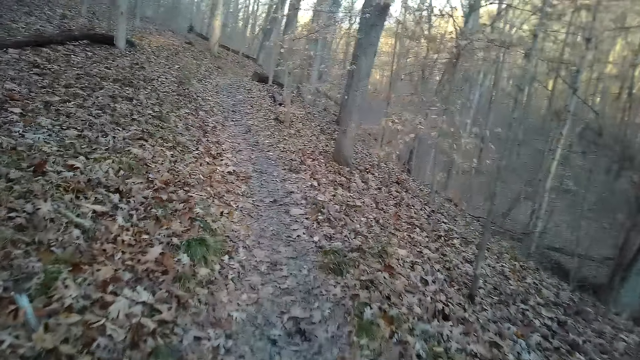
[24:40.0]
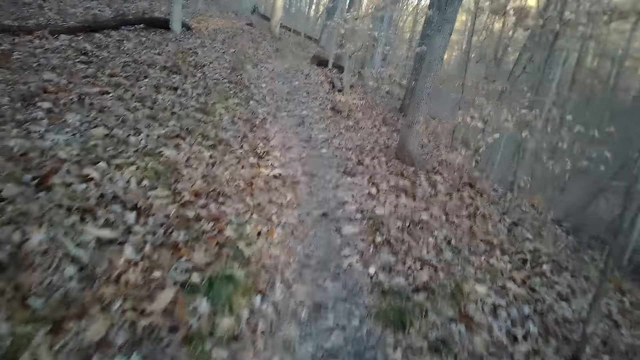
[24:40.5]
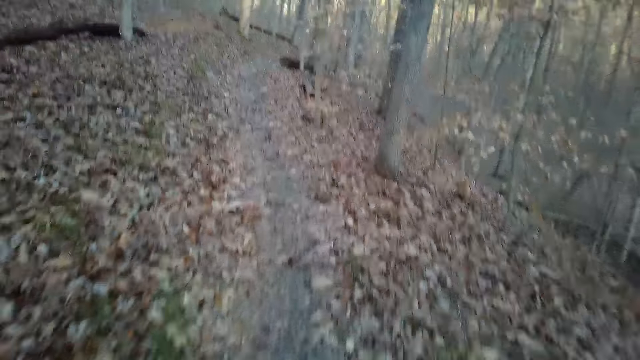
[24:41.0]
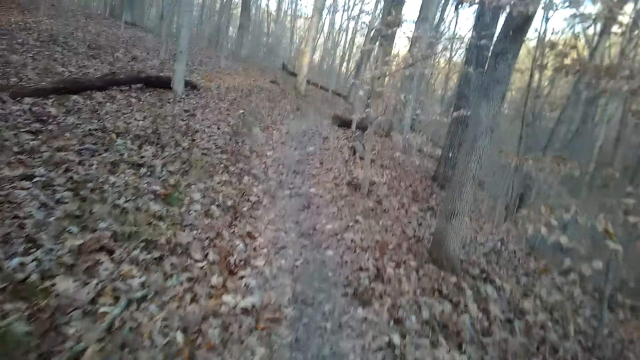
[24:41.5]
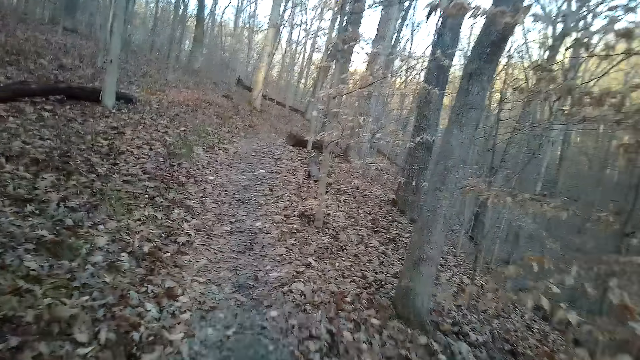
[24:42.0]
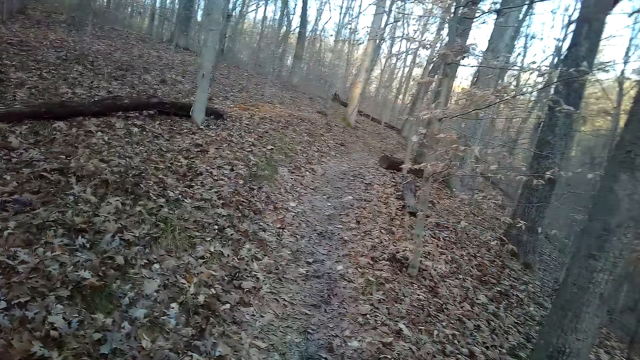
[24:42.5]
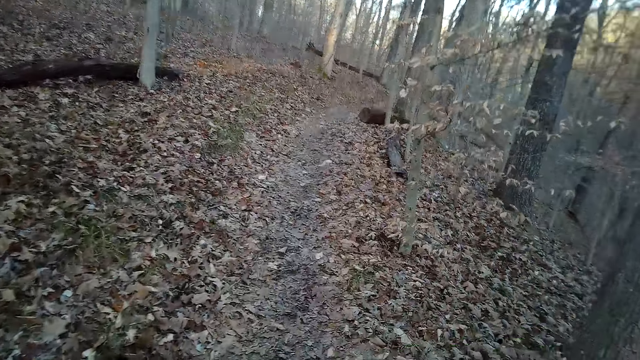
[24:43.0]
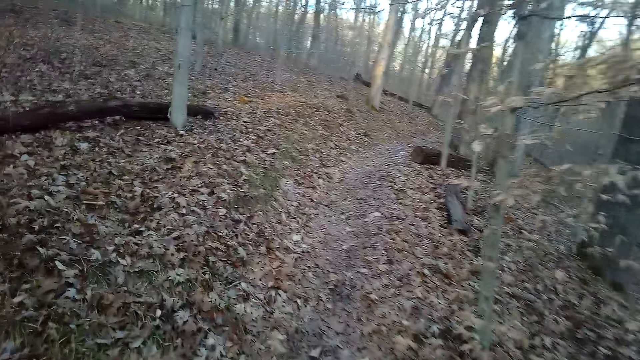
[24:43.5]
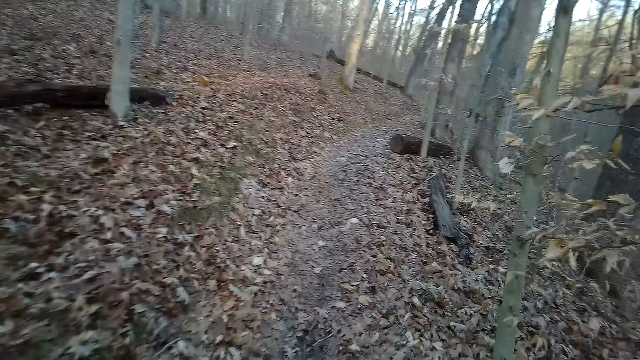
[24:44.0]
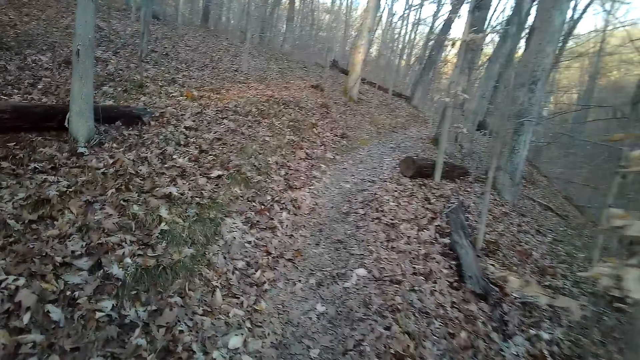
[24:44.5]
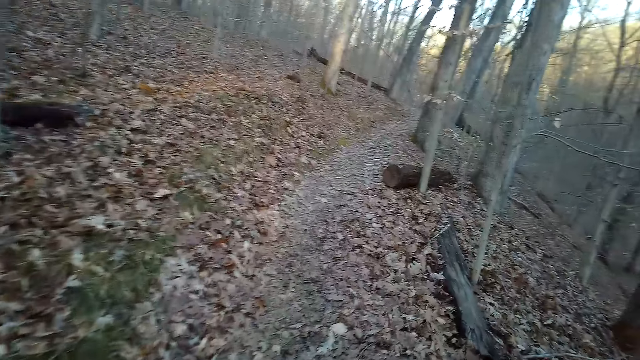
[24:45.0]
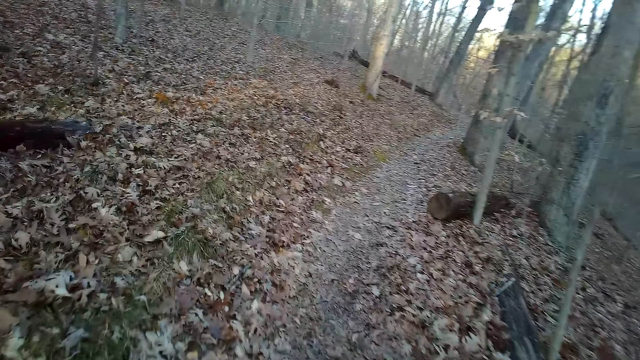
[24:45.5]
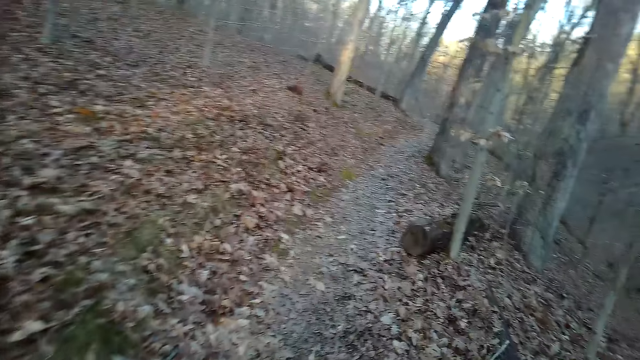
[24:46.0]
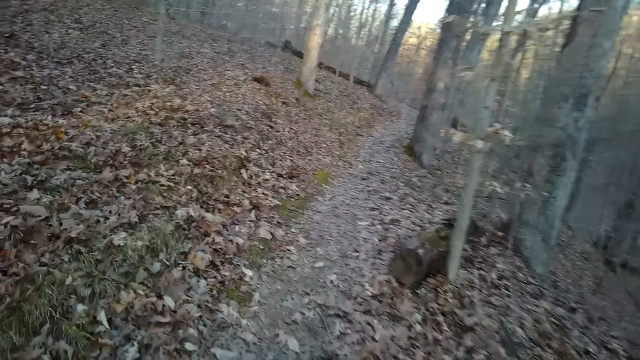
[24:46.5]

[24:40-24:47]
The camera wearer coughs.

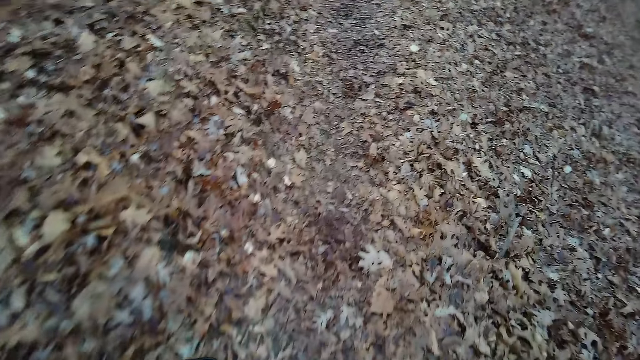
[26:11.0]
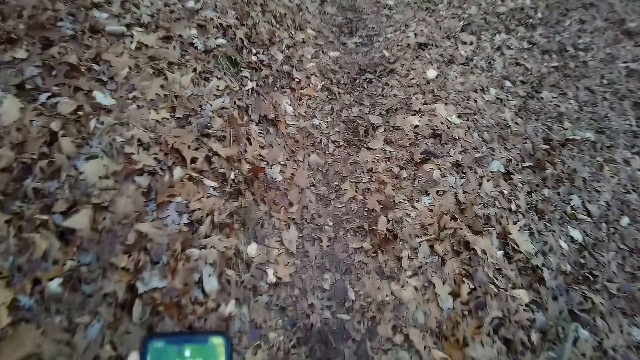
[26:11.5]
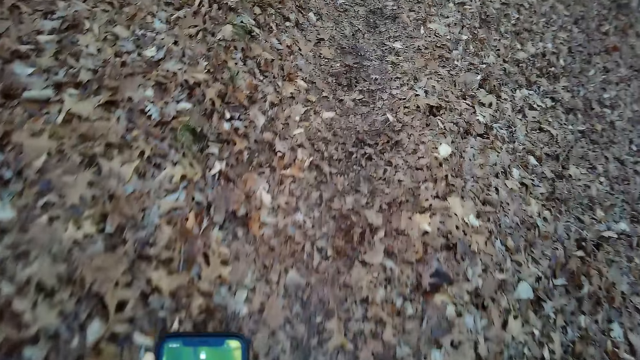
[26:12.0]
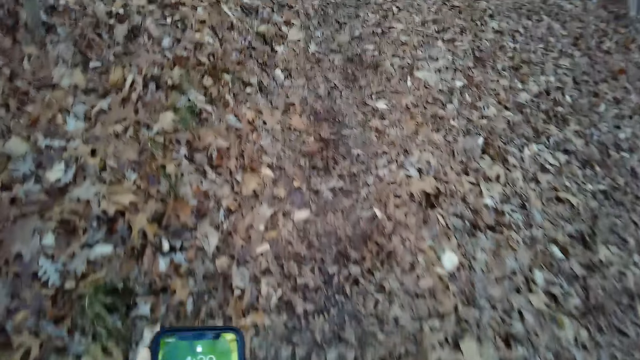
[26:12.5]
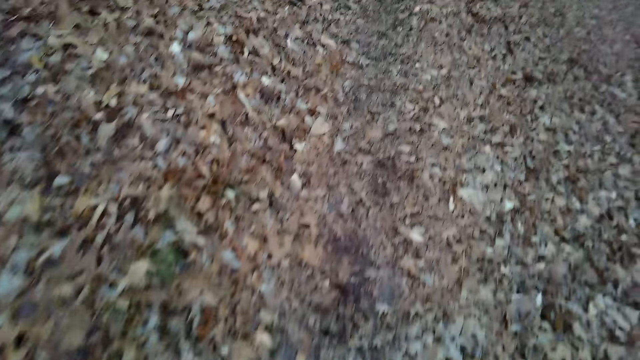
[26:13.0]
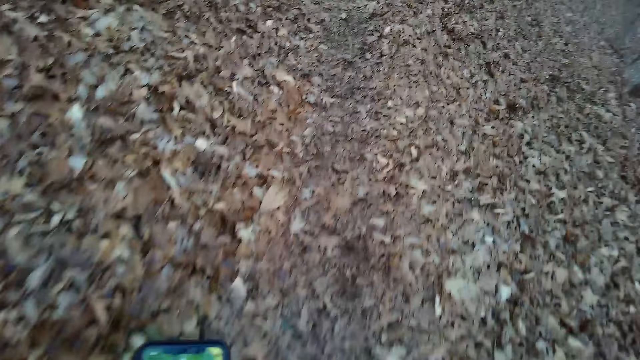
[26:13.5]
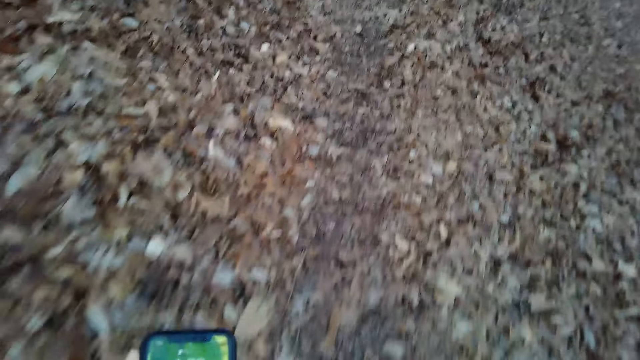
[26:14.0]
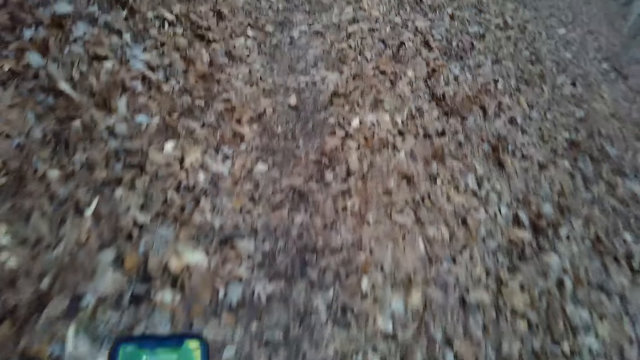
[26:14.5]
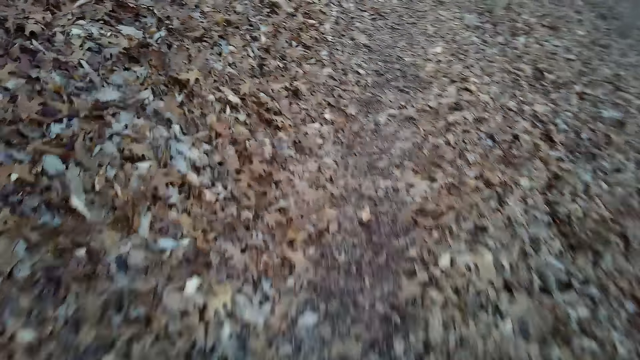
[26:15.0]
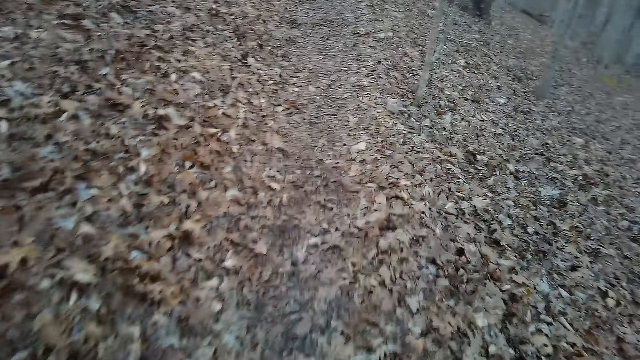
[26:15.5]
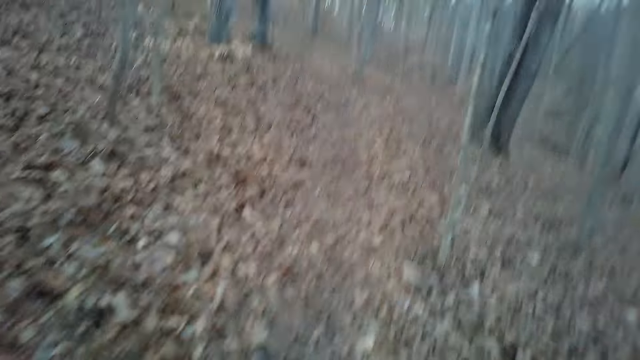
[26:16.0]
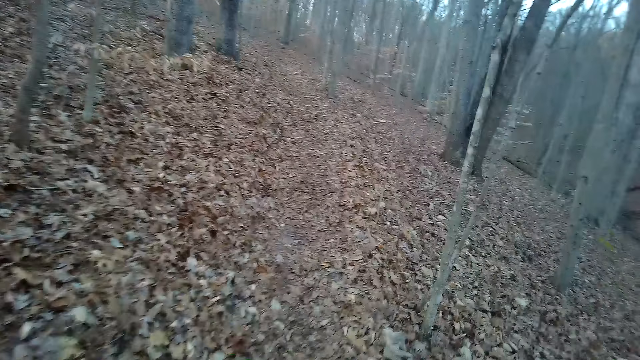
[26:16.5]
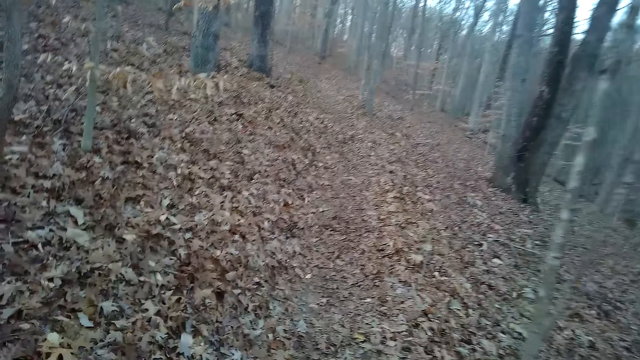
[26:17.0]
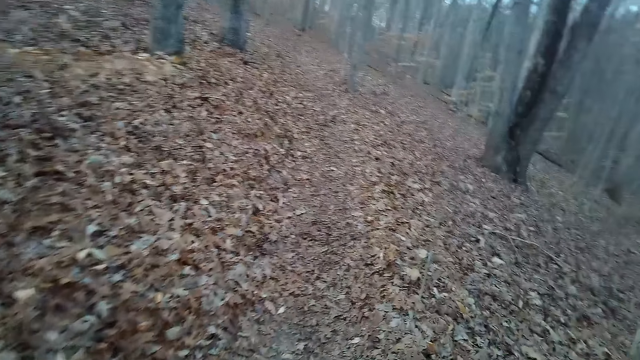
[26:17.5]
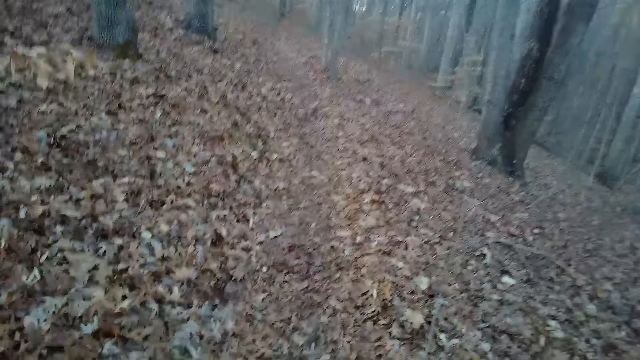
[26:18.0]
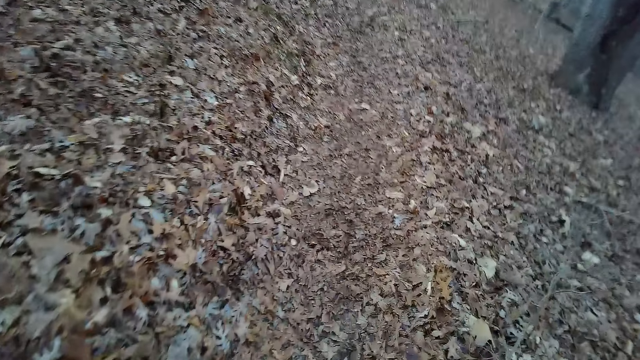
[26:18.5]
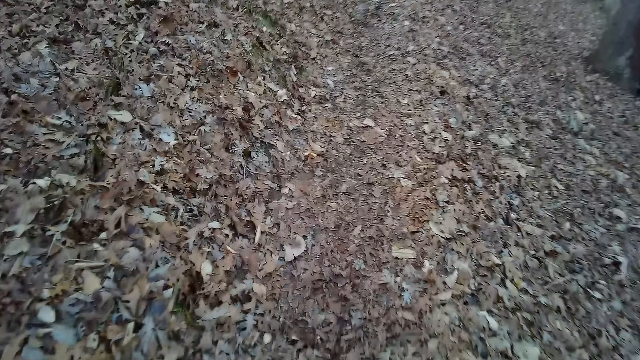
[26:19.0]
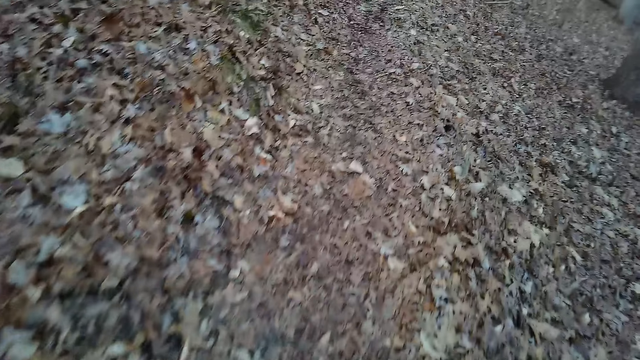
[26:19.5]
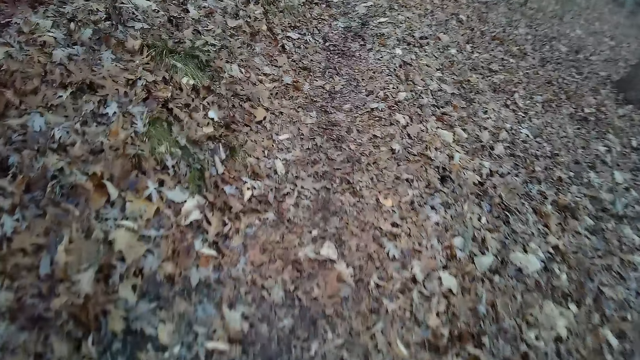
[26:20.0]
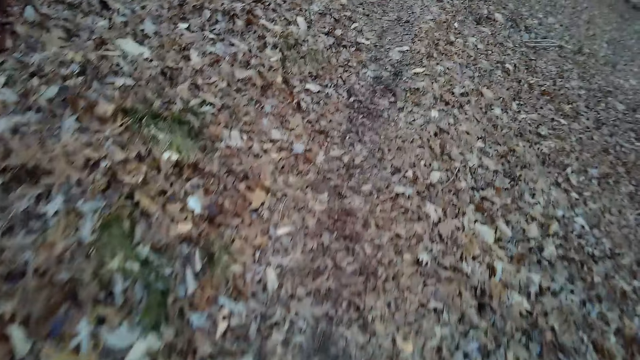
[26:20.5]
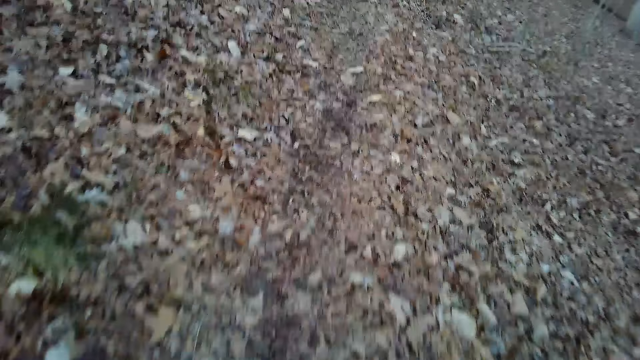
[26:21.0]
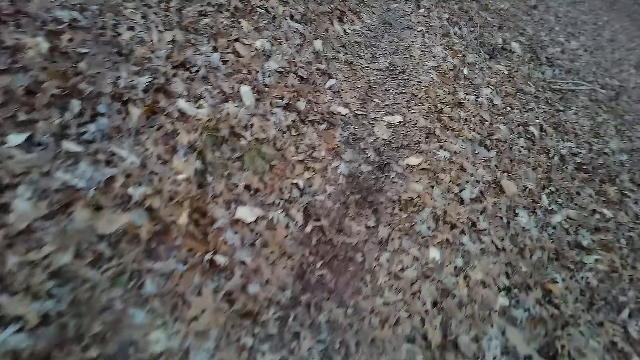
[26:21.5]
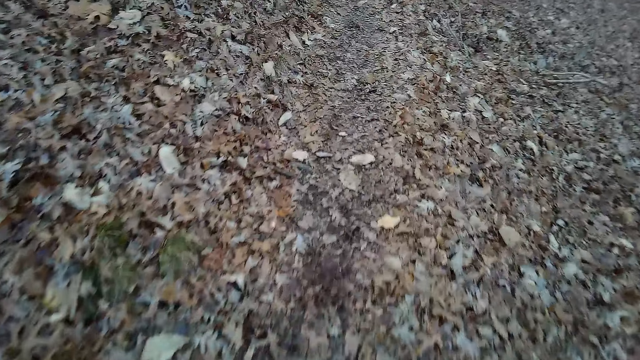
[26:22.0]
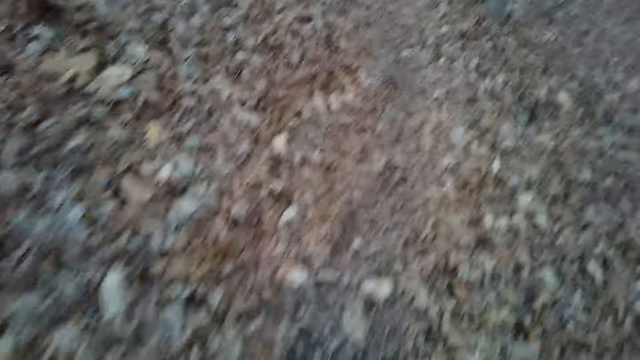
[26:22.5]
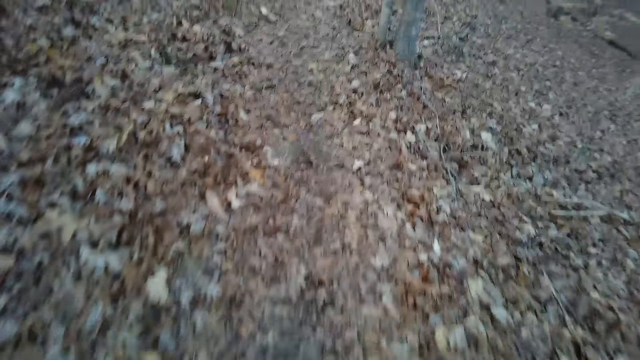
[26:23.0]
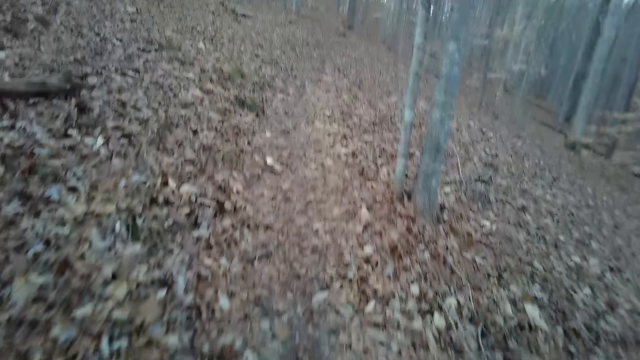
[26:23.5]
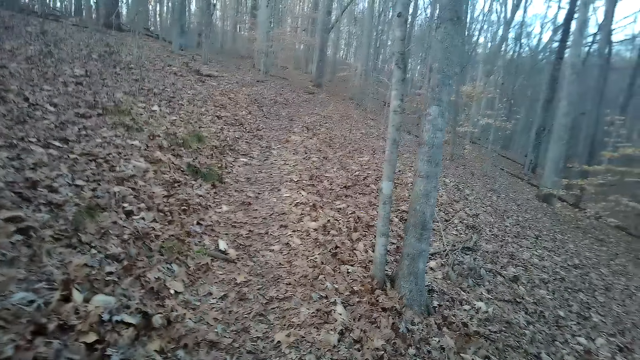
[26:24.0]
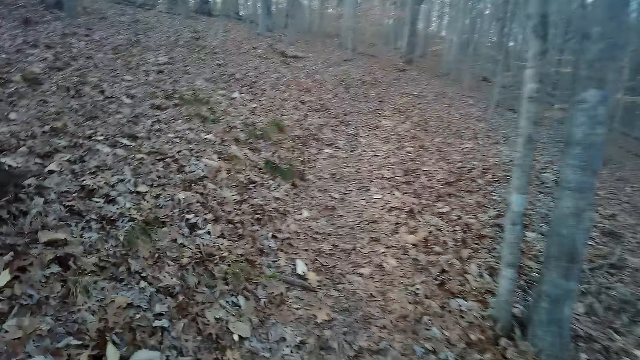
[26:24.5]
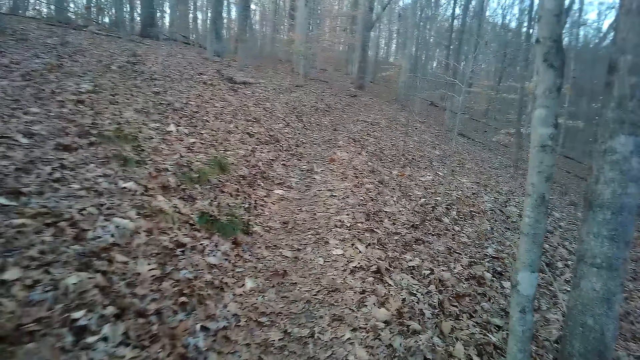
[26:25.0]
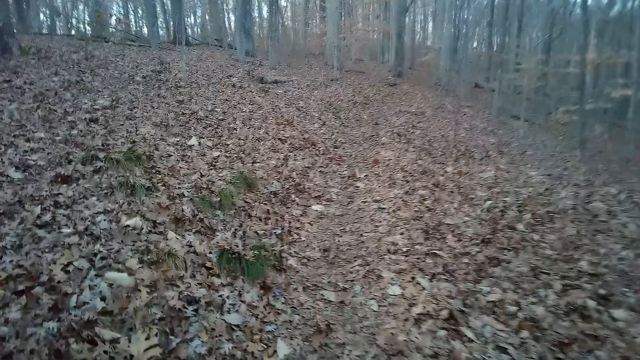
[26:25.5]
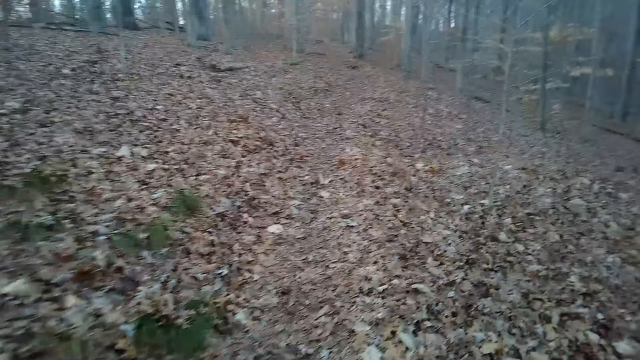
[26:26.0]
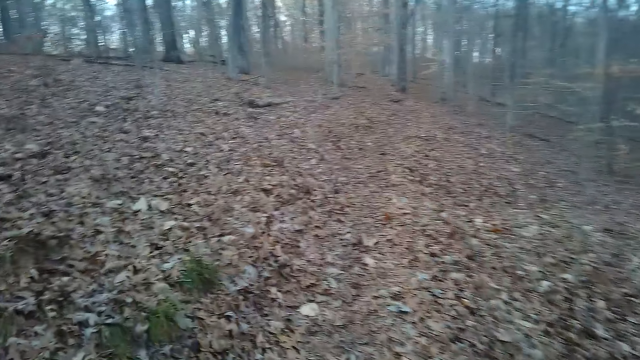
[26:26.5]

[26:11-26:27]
The camera wearer dials his cellphone. They talk with the phone. They walk in the forest.
